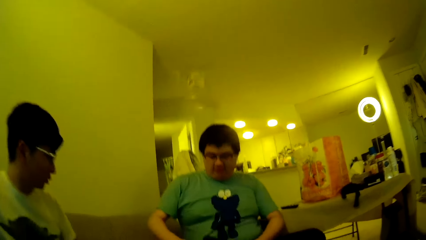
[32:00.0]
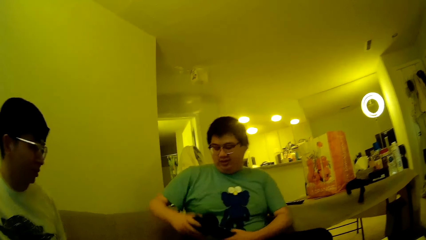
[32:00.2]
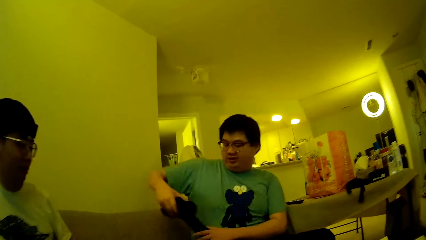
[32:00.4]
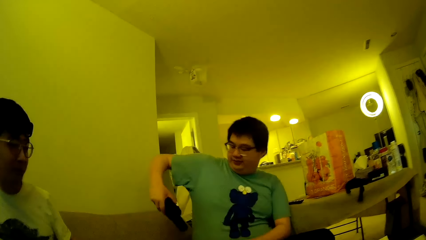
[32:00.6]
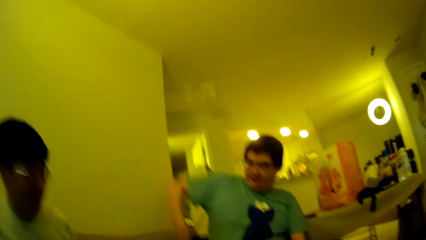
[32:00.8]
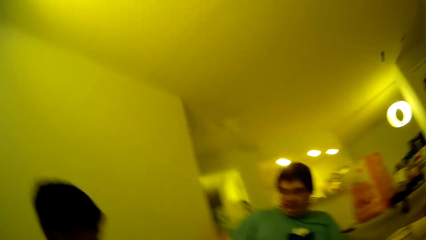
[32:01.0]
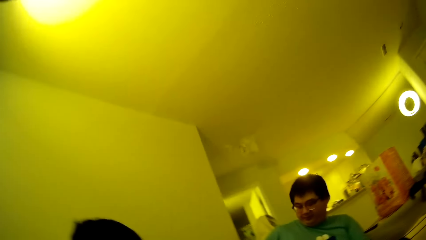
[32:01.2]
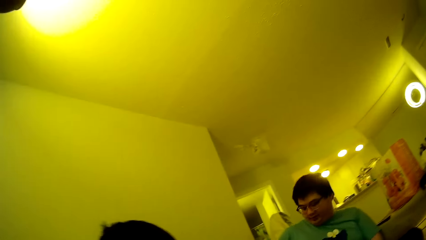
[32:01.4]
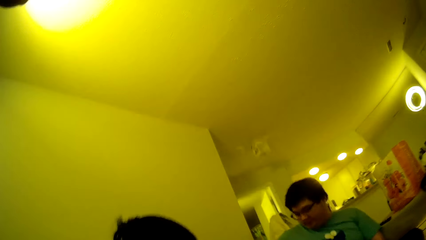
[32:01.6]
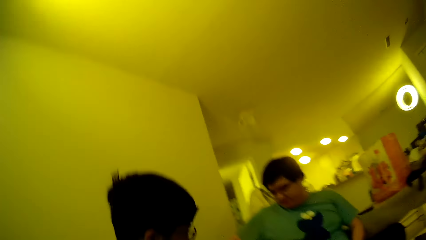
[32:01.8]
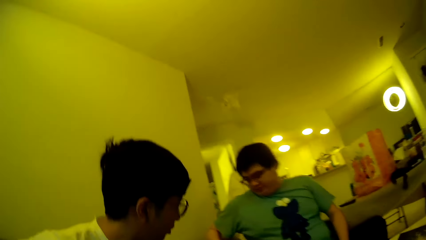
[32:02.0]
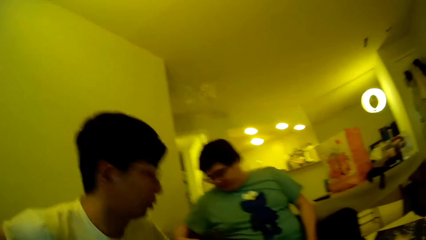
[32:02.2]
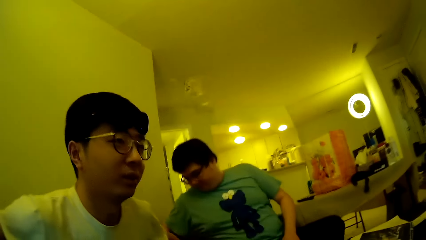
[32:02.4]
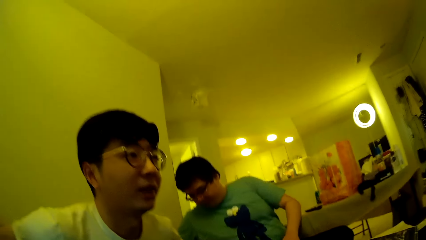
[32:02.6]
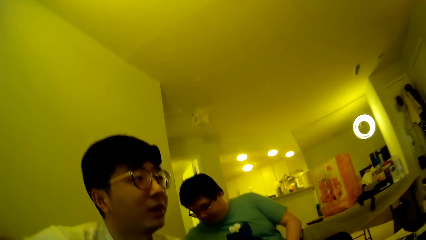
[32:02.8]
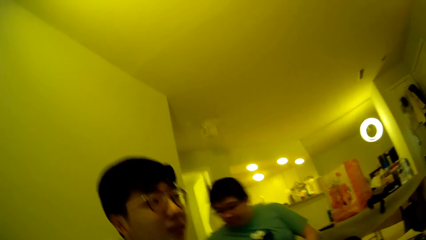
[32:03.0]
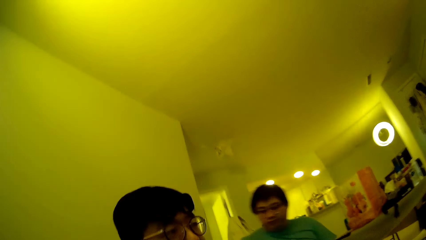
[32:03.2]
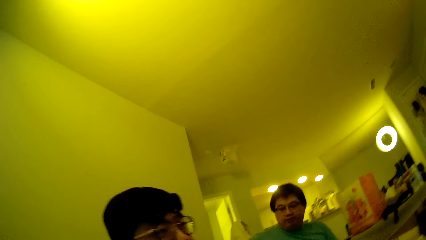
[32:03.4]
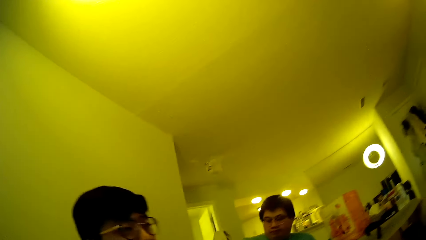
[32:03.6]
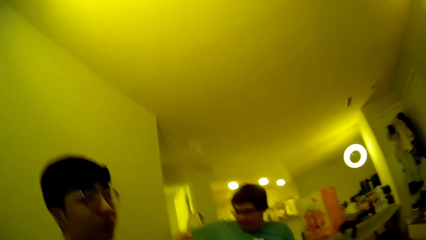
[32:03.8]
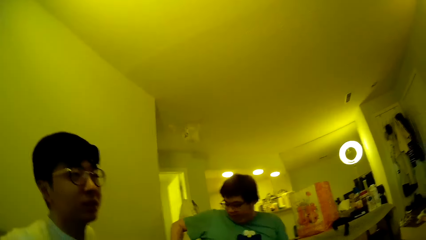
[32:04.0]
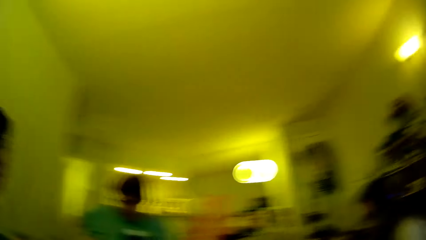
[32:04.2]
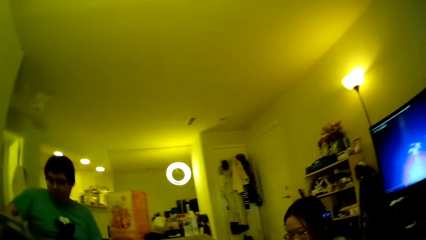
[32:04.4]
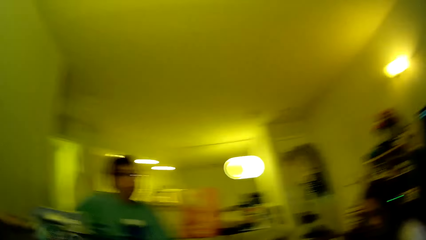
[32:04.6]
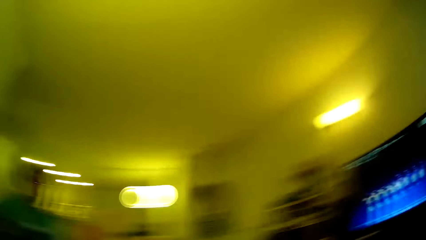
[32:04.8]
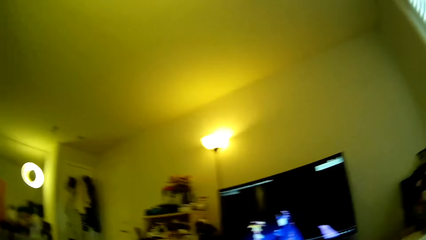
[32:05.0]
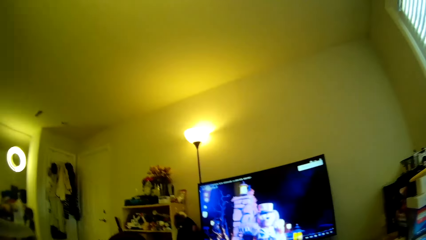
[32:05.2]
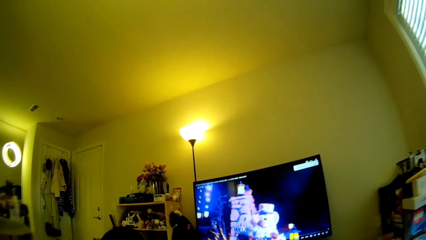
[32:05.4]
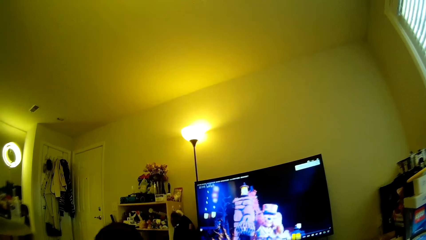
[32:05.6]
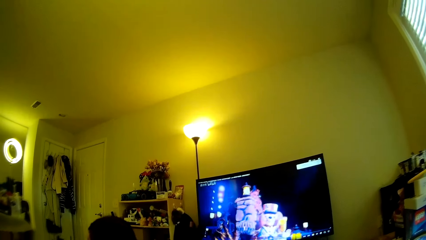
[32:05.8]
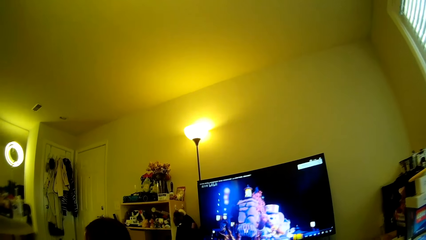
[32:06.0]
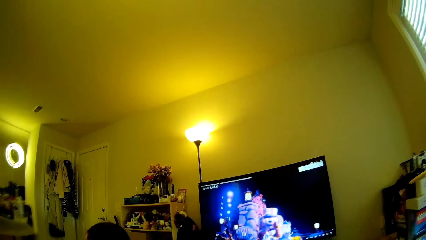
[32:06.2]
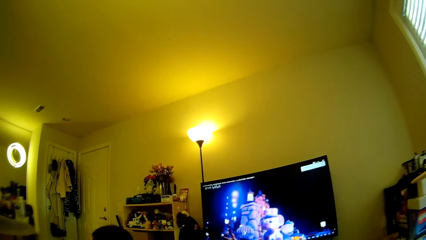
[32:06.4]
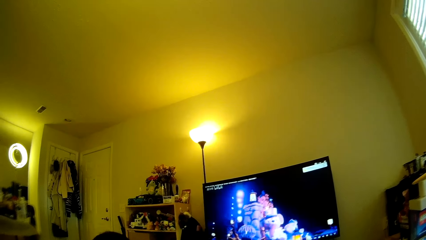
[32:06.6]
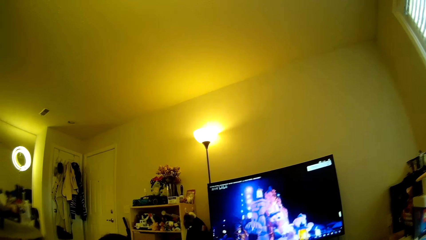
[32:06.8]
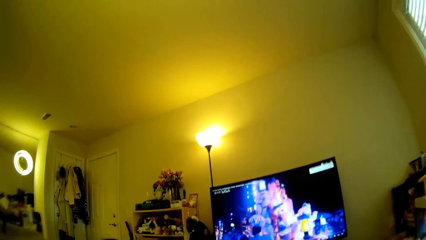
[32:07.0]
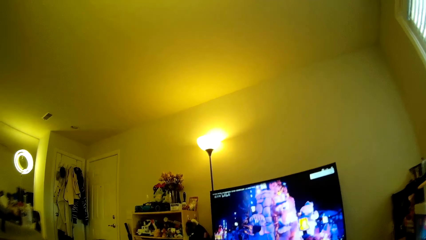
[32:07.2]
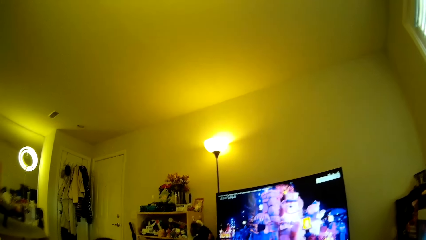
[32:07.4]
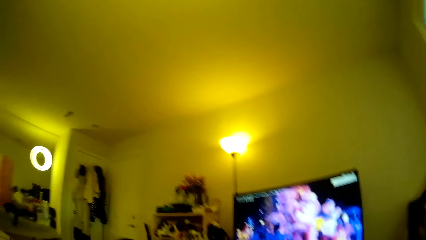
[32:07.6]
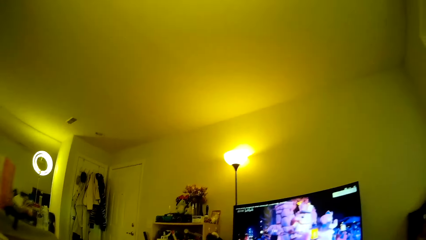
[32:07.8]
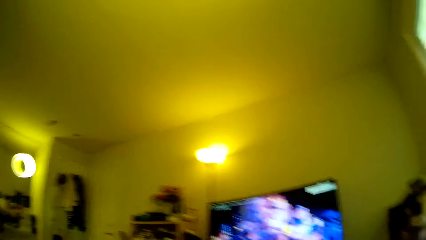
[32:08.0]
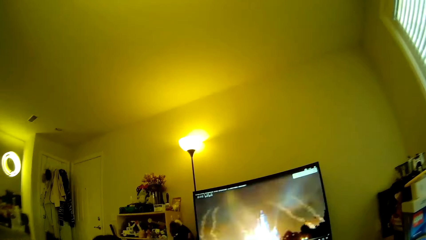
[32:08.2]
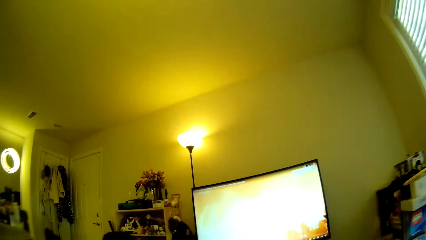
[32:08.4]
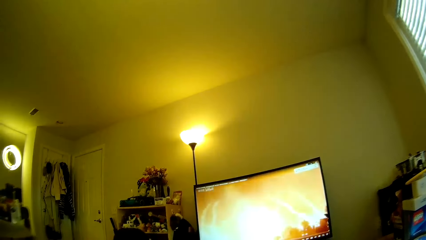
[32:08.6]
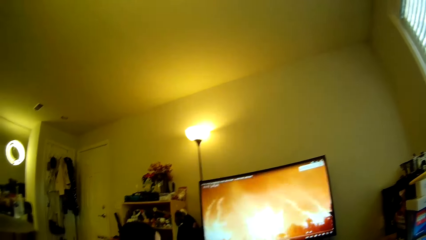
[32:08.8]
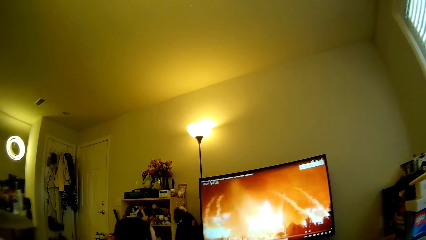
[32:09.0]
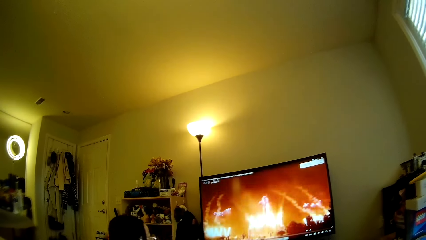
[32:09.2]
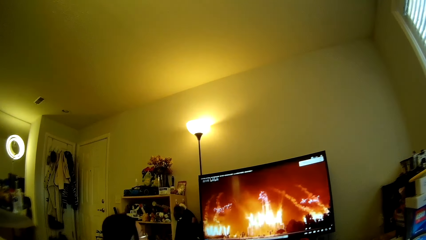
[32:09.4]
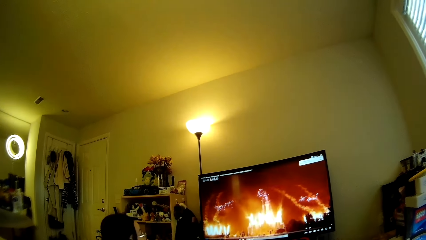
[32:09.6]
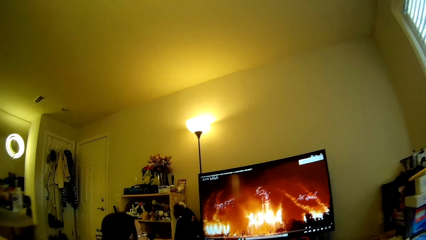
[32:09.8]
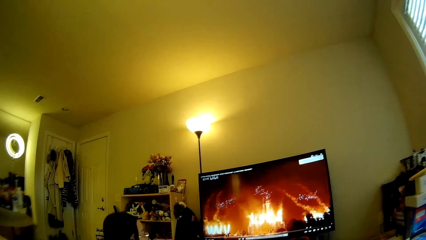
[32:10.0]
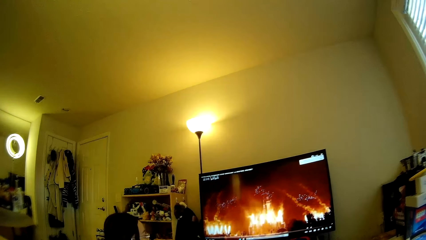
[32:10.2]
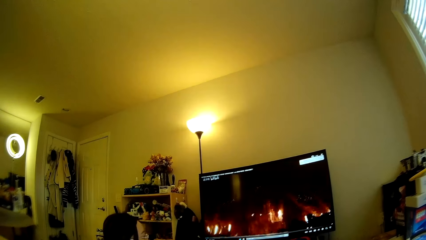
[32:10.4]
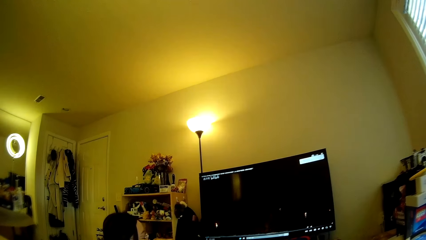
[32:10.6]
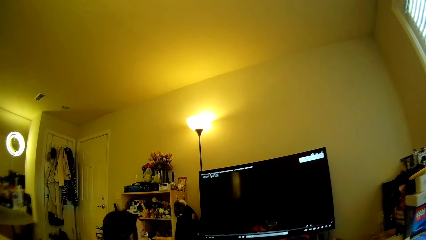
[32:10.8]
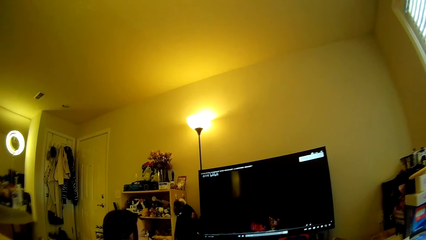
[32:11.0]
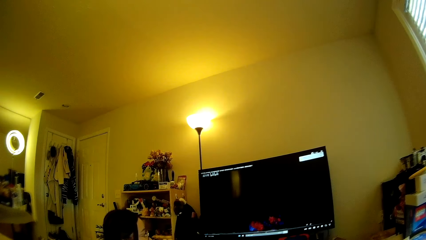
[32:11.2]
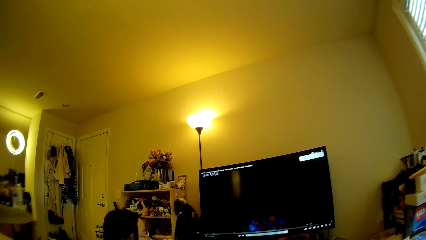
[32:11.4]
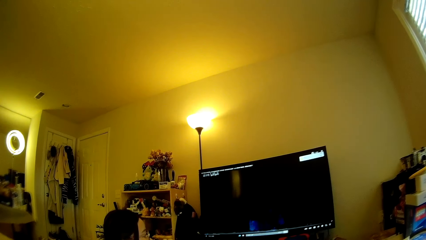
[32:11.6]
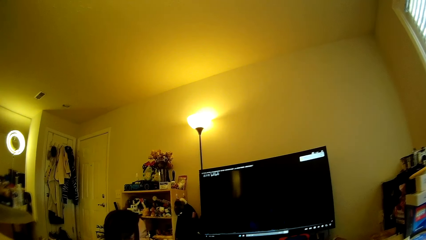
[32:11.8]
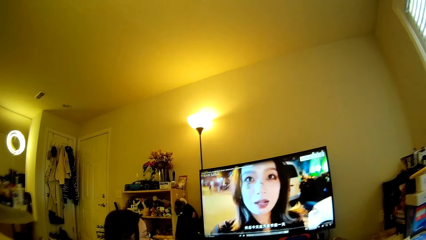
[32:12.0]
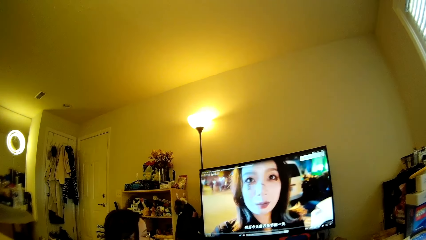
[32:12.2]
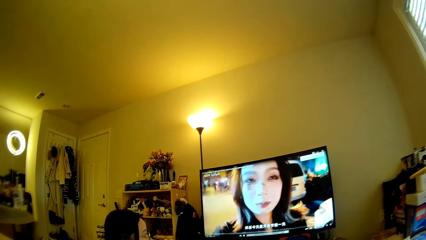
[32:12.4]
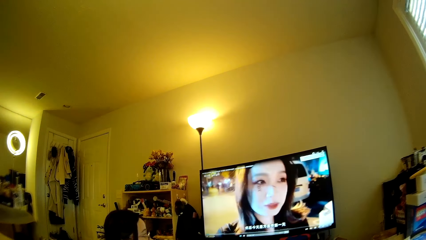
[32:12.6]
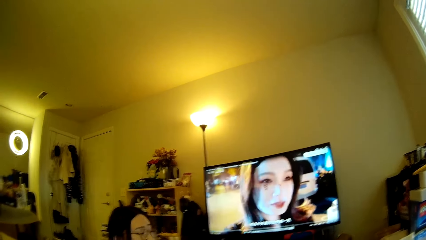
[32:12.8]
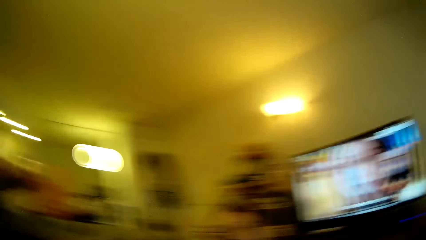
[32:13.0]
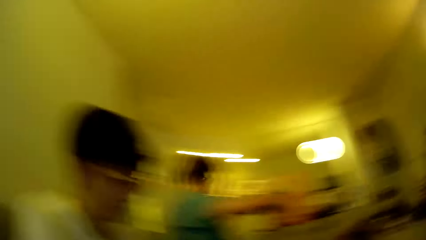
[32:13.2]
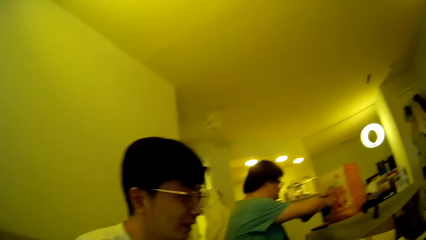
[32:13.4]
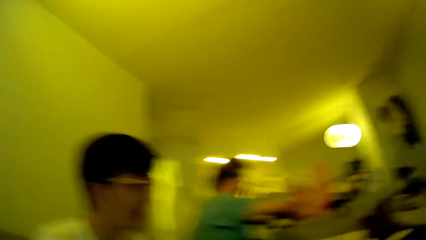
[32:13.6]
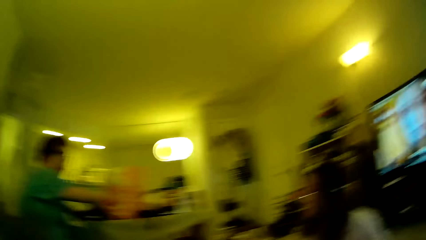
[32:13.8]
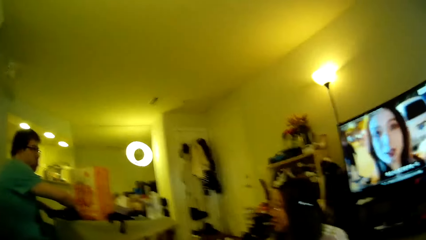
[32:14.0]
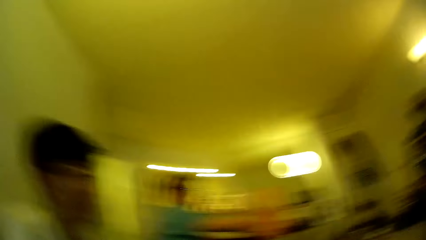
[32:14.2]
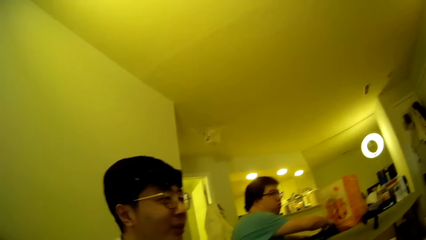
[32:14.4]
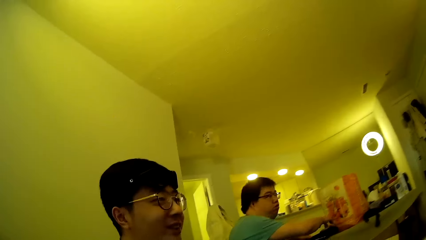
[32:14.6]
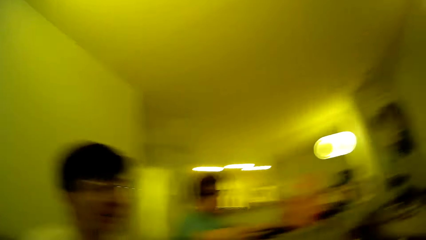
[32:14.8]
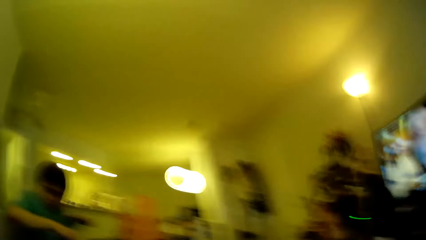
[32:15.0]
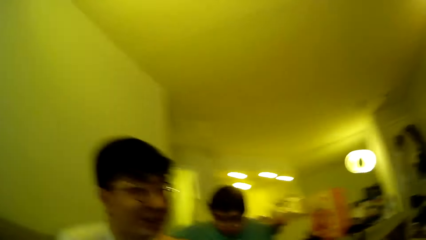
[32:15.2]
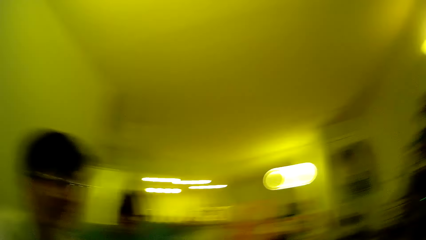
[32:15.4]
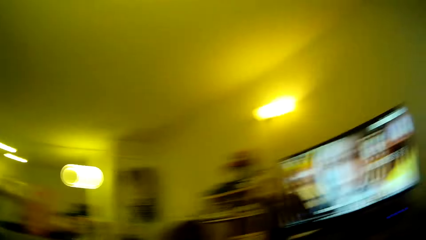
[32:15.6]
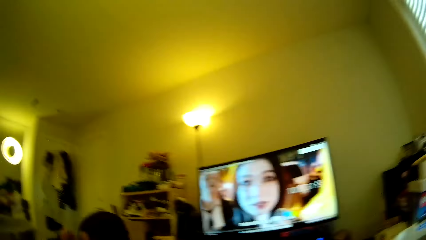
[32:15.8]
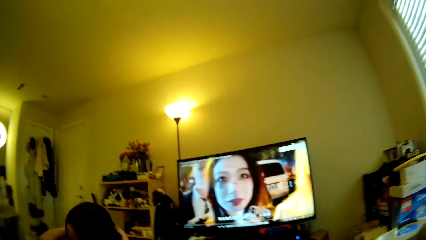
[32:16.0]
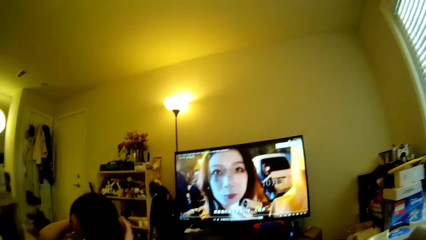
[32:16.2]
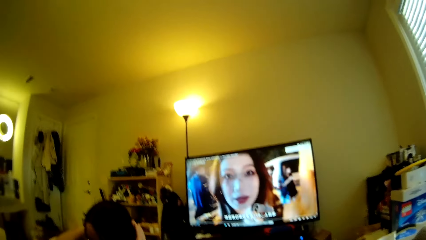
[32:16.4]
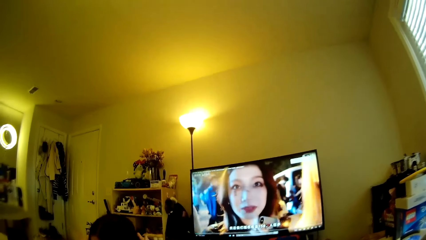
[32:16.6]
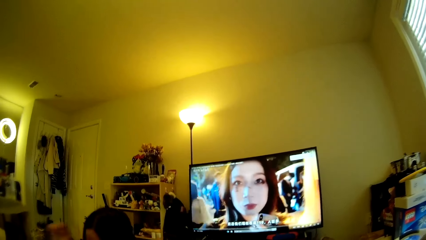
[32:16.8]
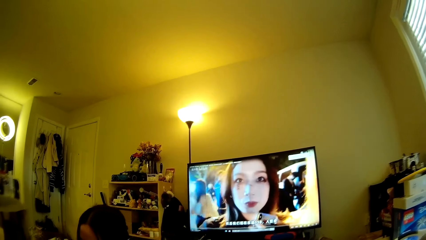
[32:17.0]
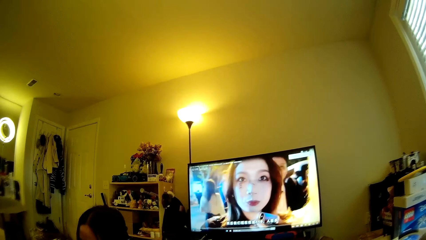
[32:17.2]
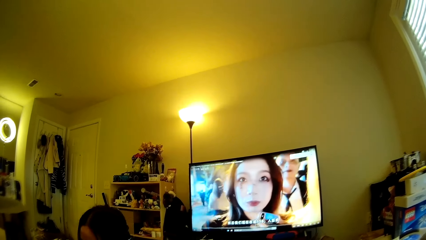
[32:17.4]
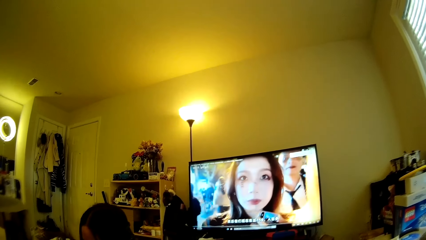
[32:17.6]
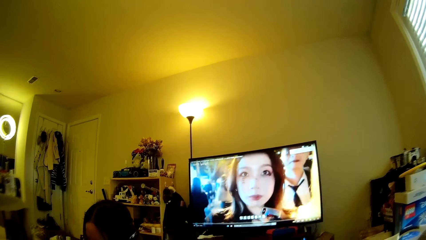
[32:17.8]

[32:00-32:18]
The camera wearer looks around. A man adjusts something on the sofa. The man looks around. The camera wearer looks at the computer and looks towards a television. A lady looks at the computer. The camera wearer looks around in the house and looks at the computer. The lady adjusts her hair.
